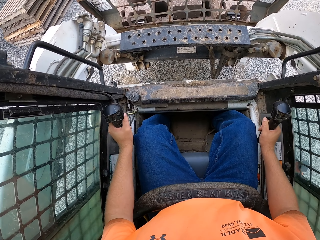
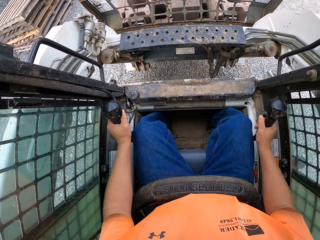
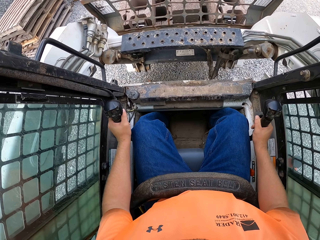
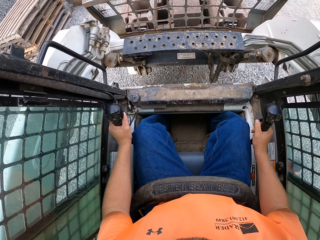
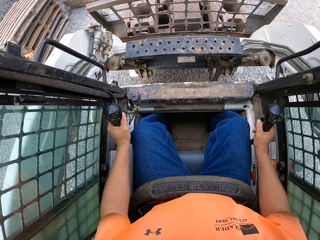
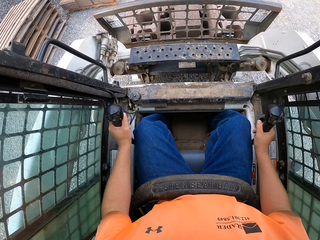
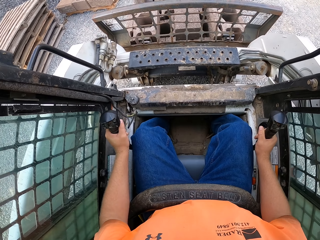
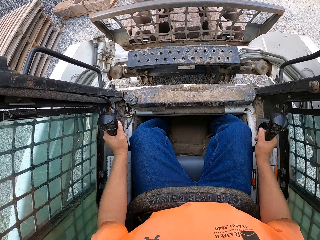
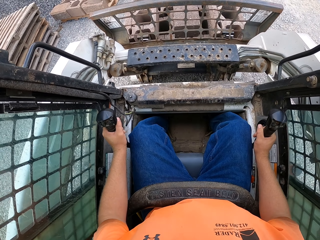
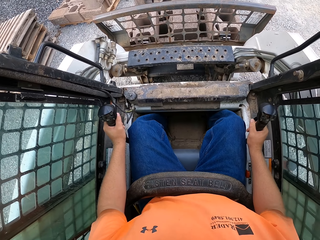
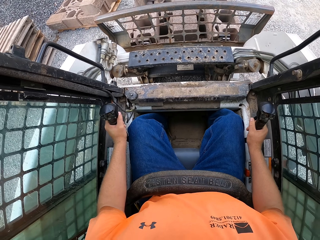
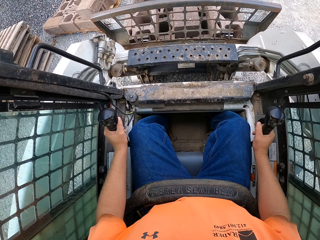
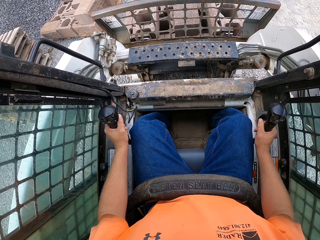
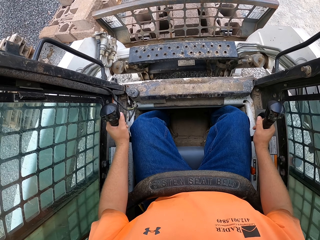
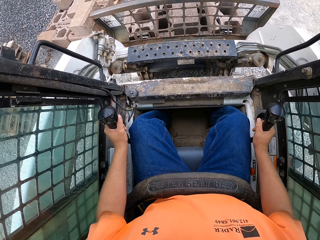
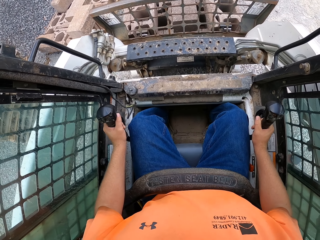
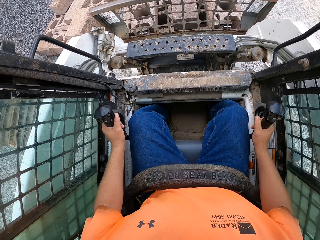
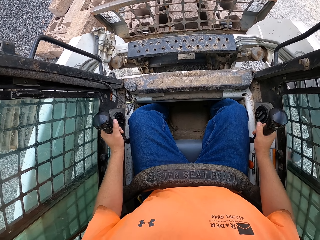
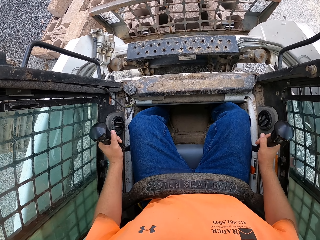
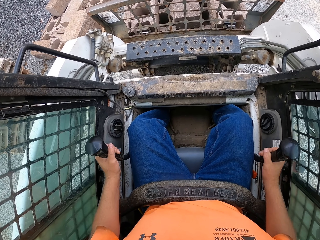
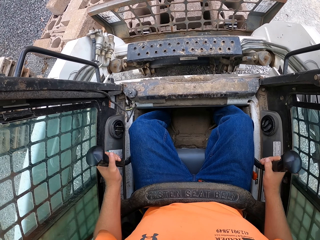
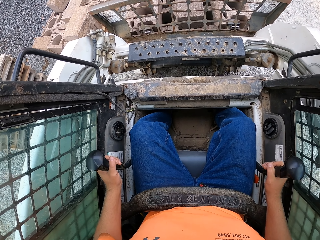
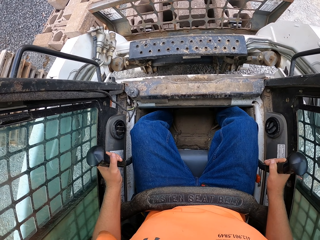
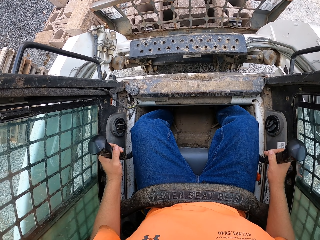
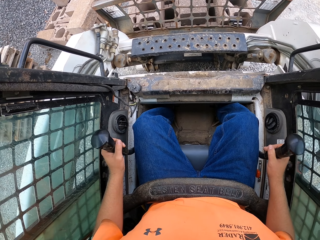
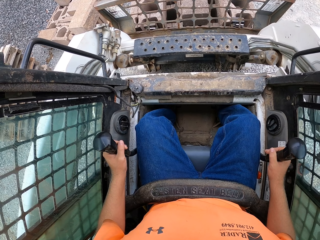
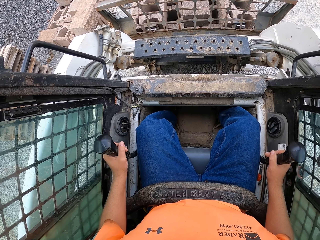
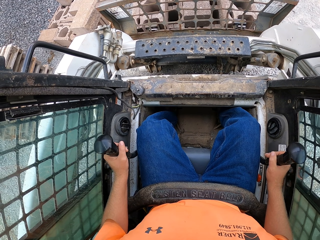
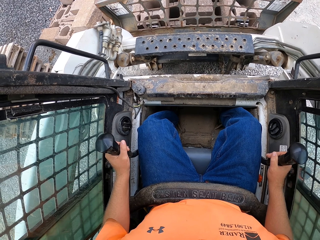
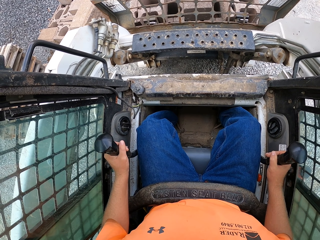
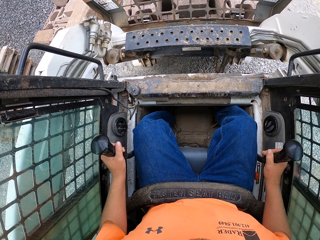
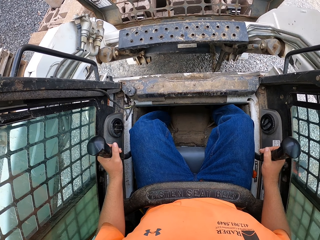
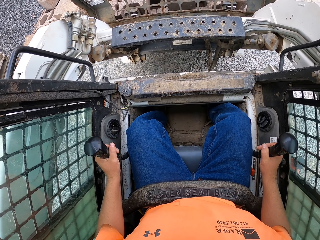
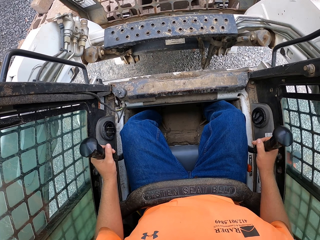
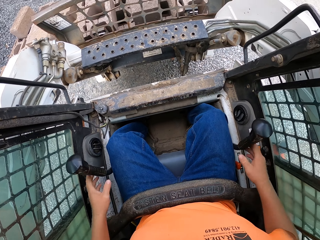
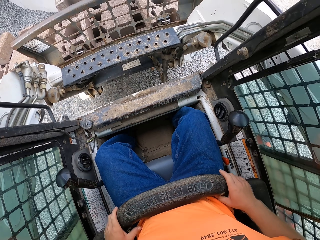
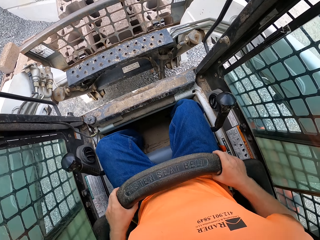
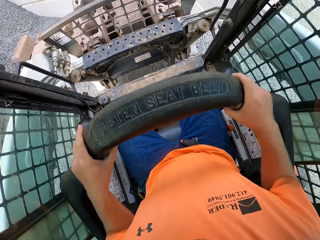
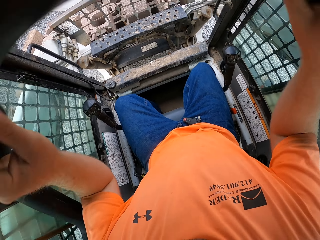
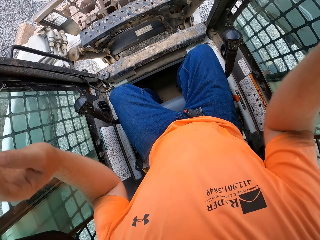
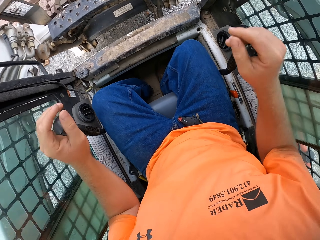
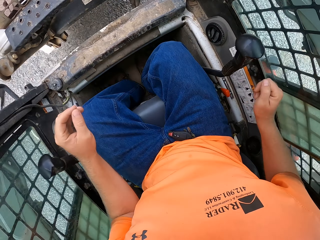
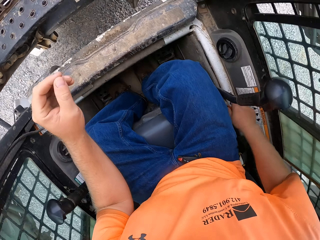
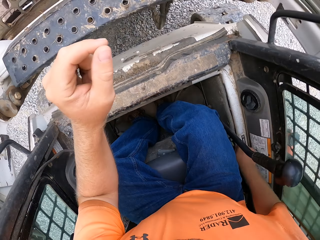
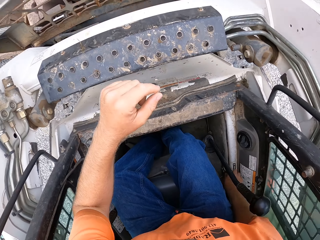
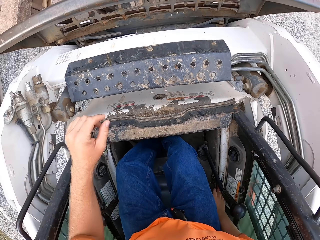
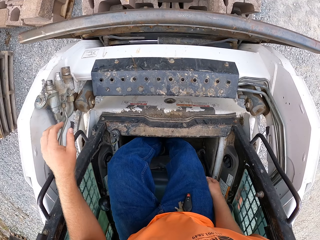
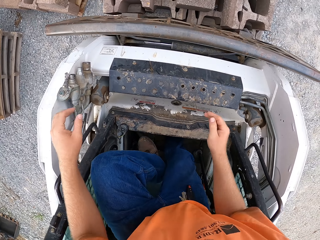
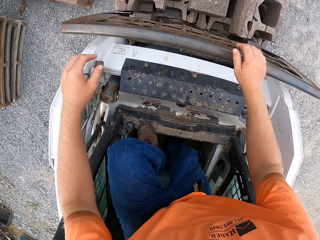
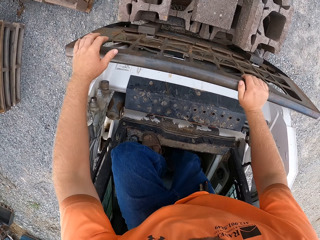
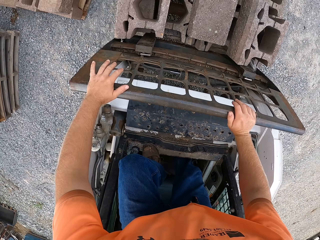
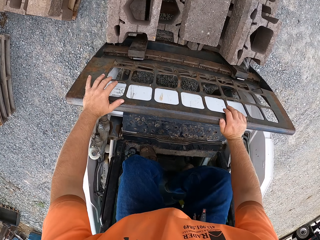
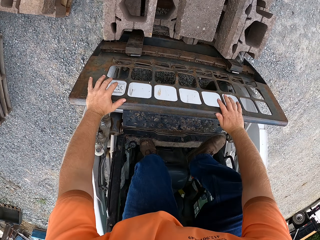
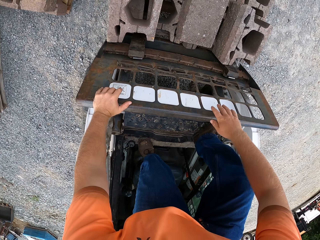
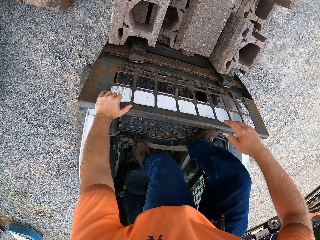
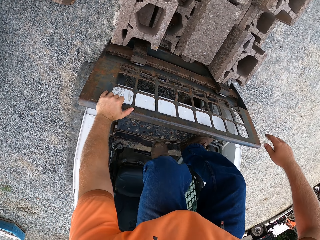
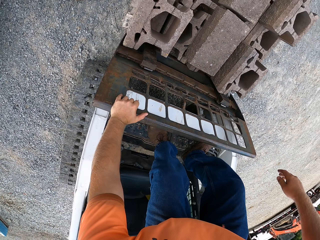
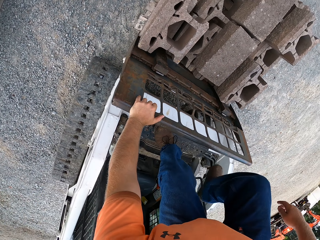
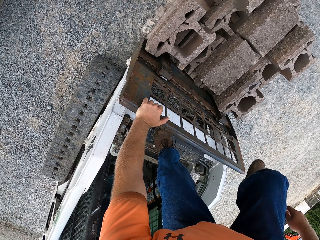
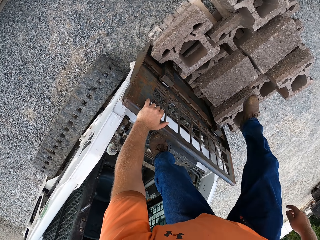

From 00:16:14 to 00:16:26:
The camera wearer releases the forklift controls. They adjust the seat belt on the forklift with both hands. They climb out of the forklift with both hands.

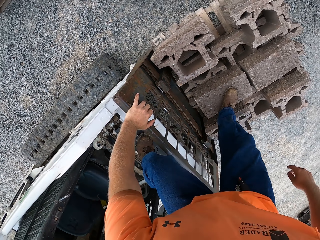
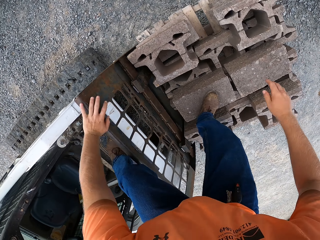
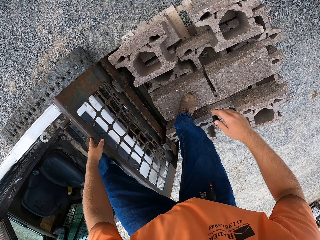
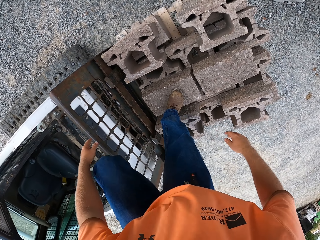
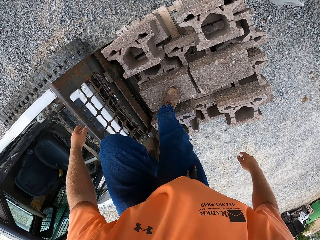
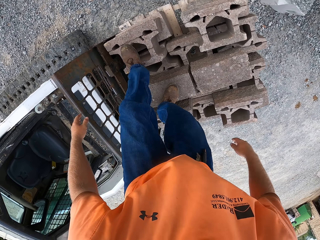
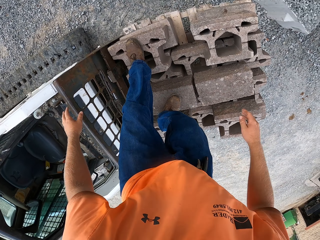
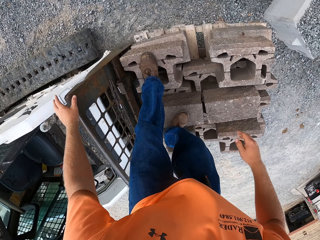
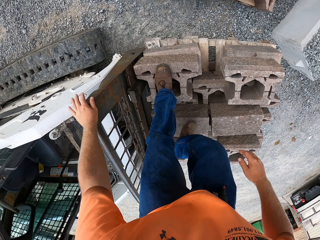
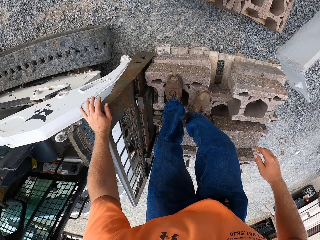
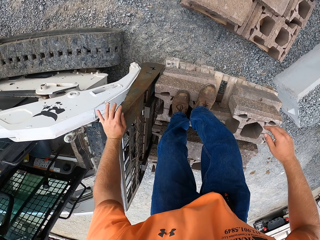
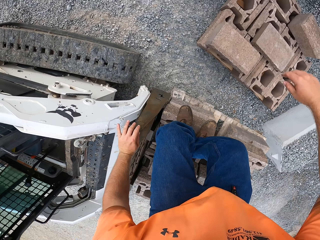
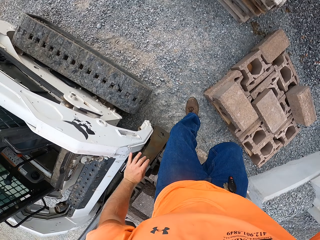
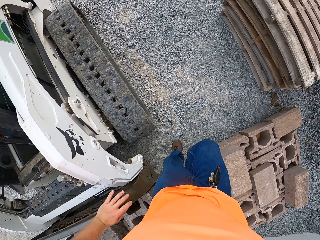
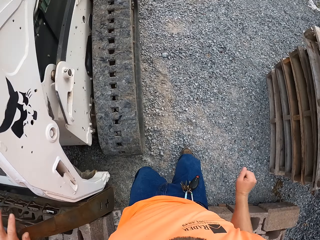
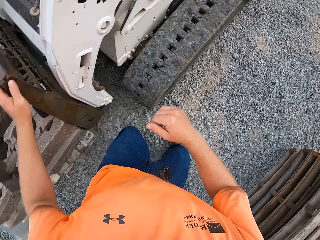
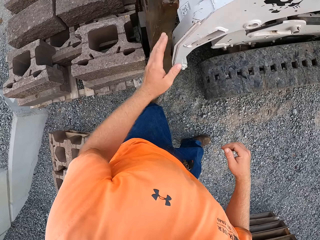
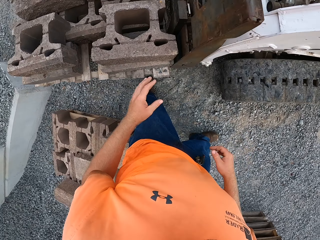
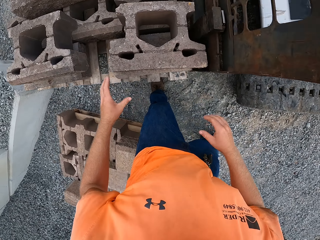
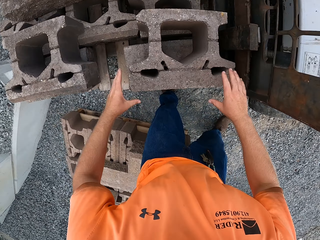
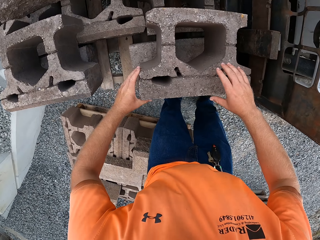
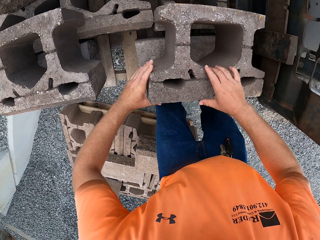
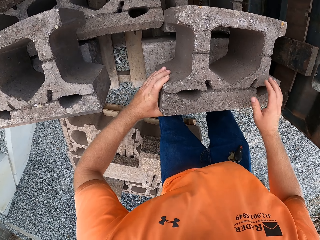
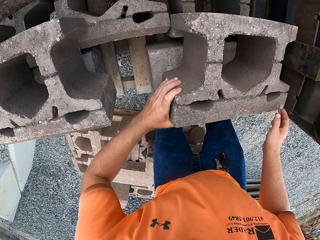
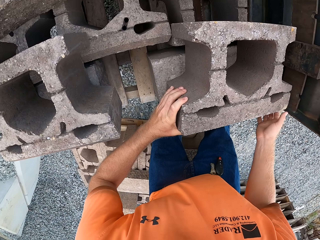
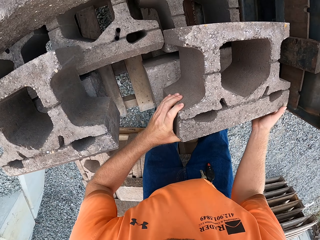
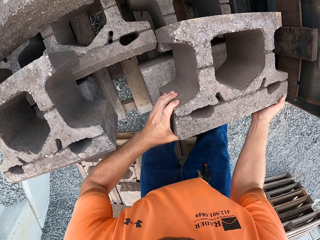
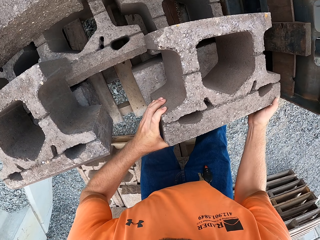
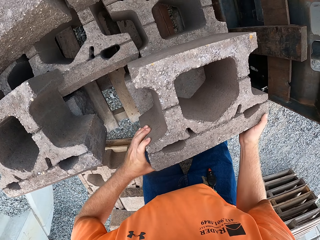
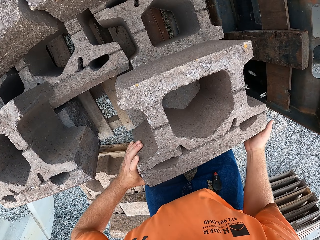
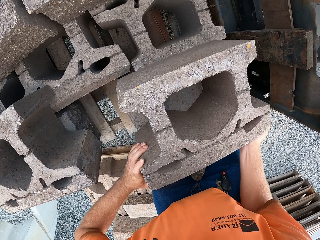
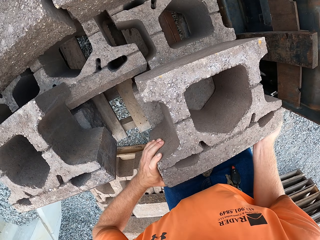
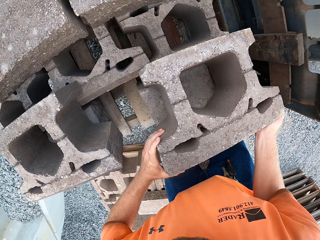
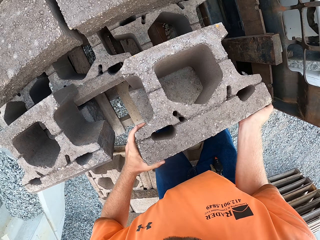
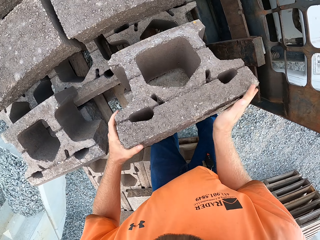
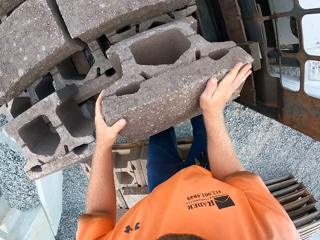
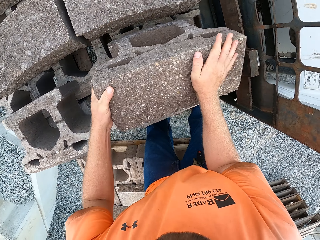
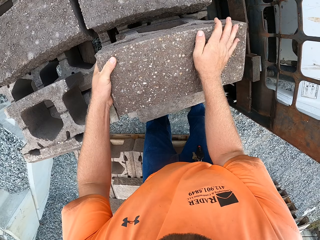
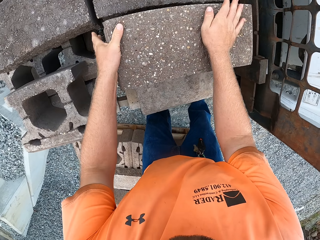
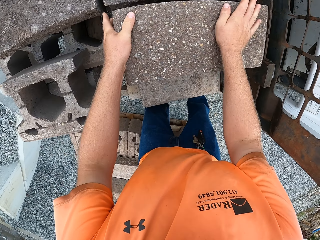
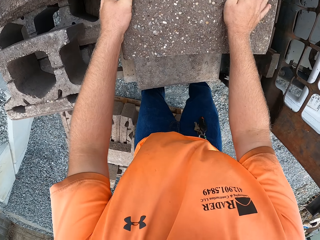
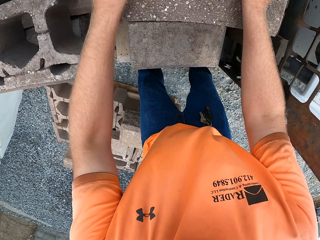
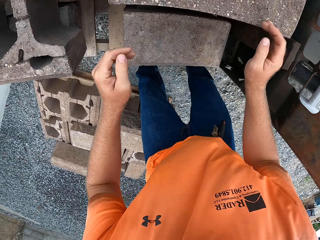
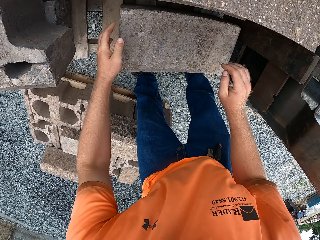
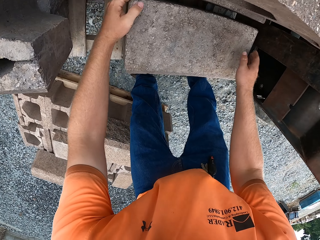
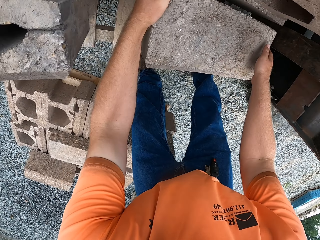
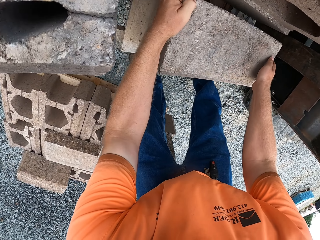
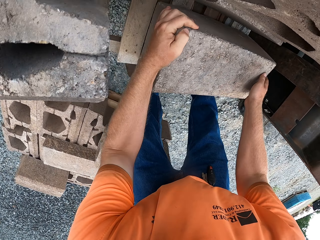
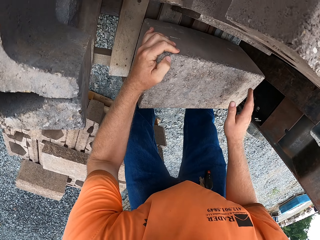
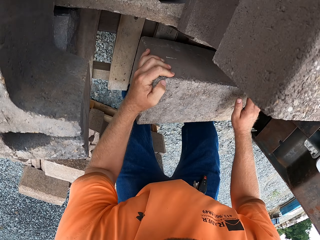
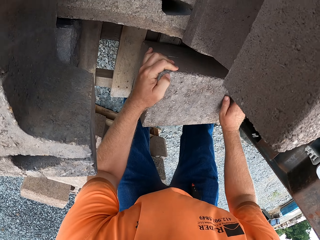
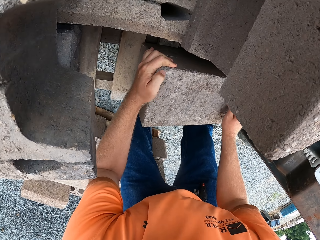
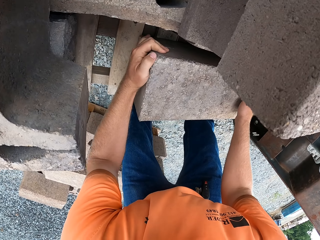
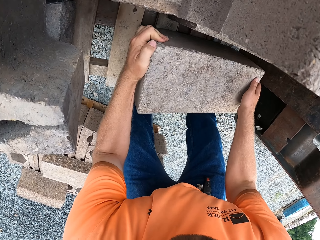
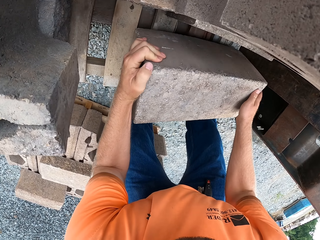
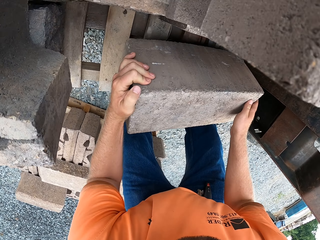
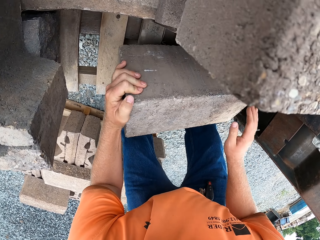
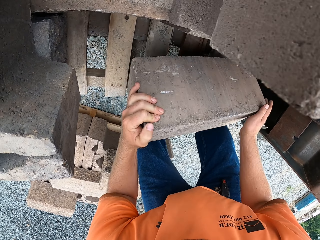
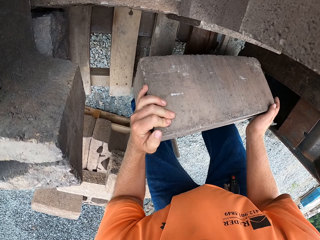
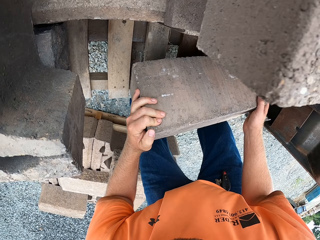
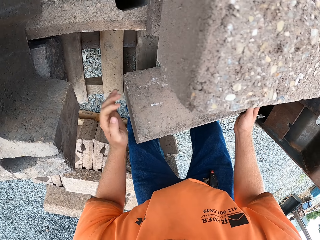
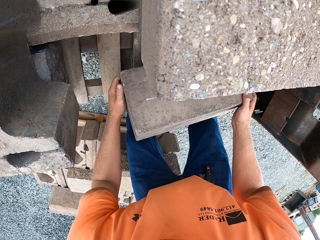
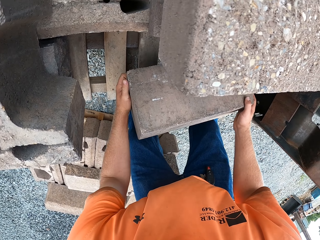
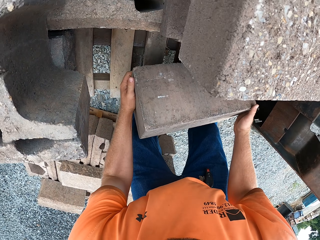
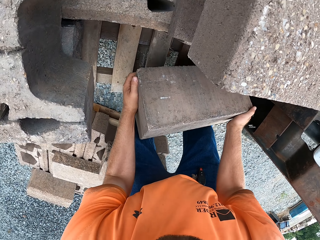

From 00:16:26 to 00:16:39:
The camera wearer places his right leg on a concrete block on the forklift. He places his left leg on a brick or stone on the forklift. He holds the forklift with his left hand. He jumps to the ground from the pile of bricks on the wood on the forklift. He moves a stone. He adjusts the brick on the forklift with both hands. He turns the stone. He moves the stone.
